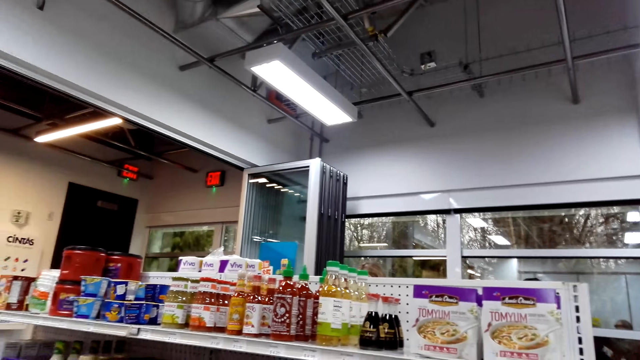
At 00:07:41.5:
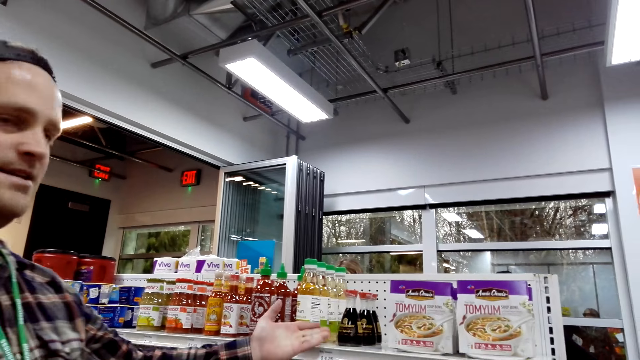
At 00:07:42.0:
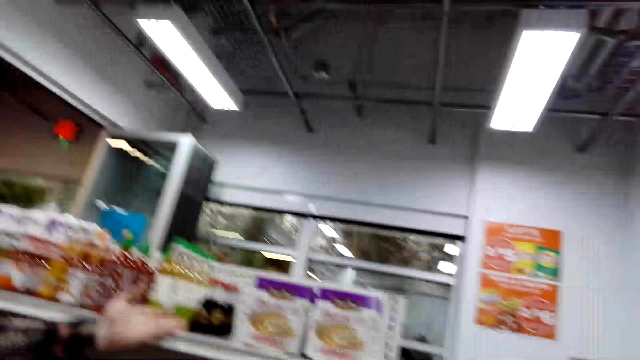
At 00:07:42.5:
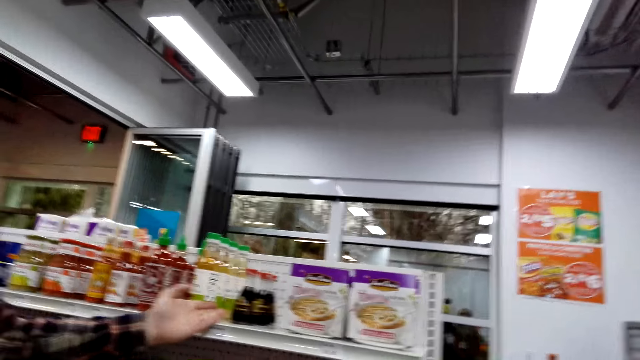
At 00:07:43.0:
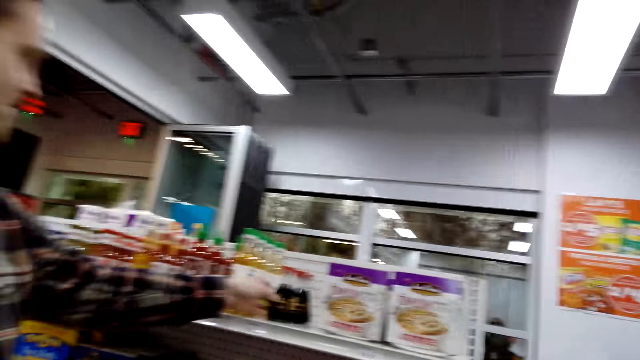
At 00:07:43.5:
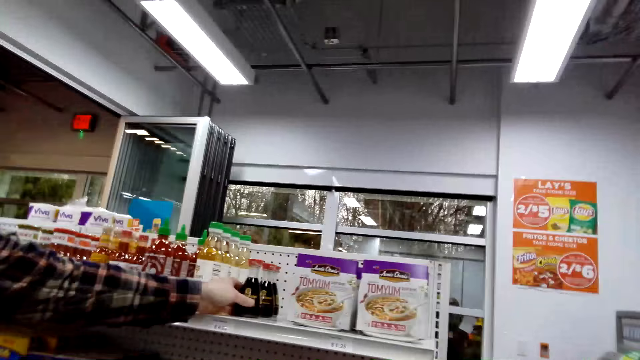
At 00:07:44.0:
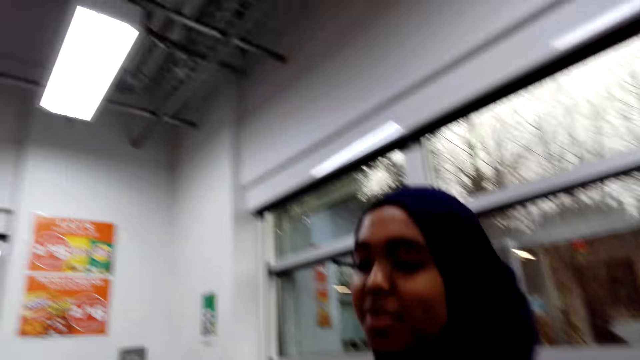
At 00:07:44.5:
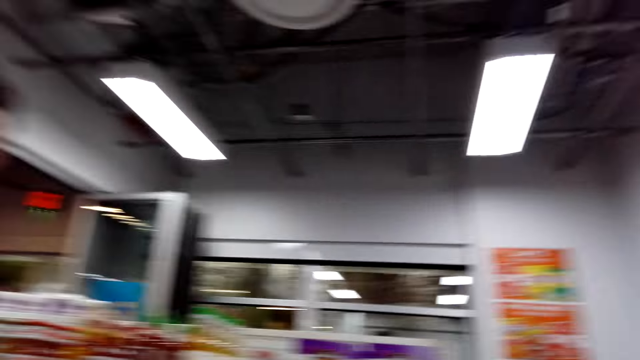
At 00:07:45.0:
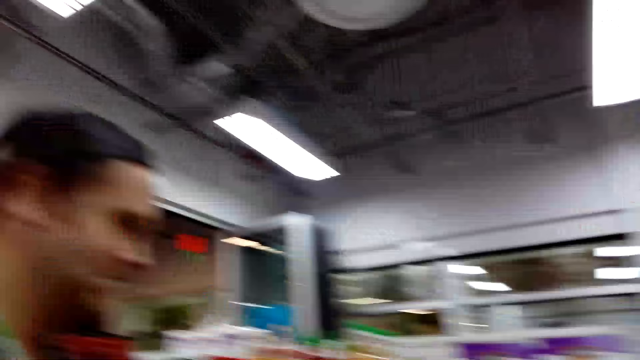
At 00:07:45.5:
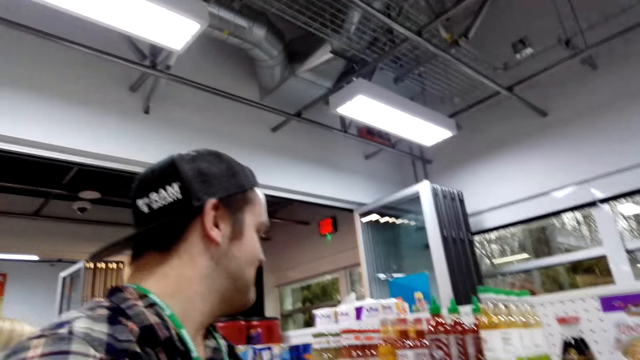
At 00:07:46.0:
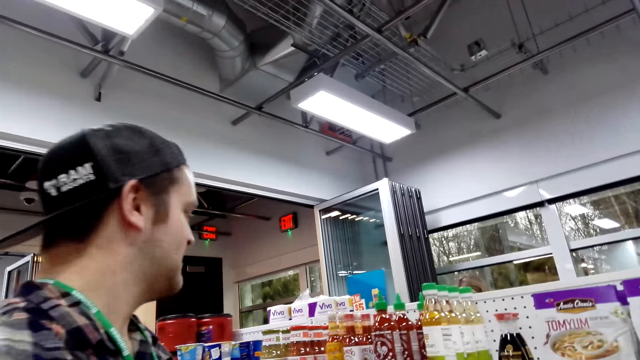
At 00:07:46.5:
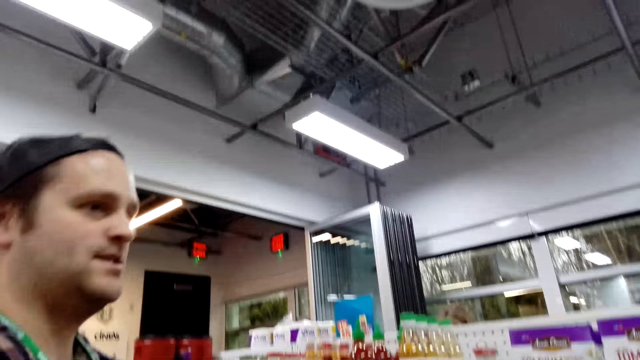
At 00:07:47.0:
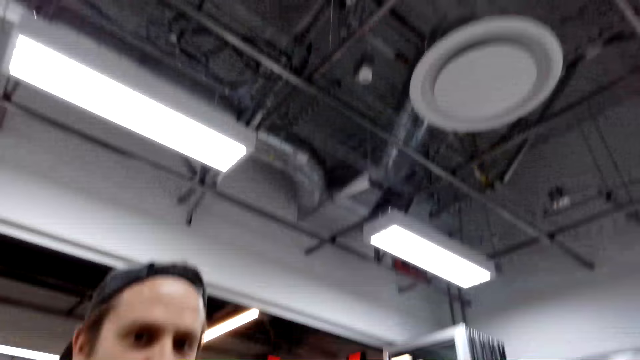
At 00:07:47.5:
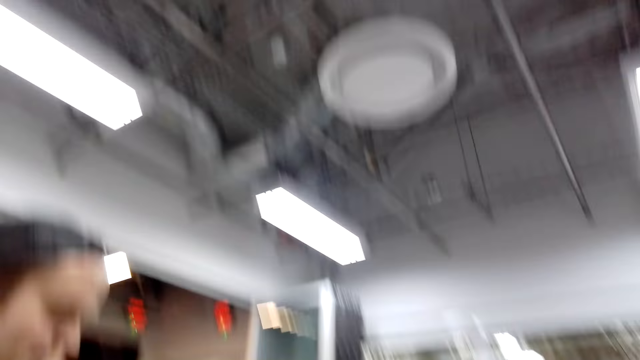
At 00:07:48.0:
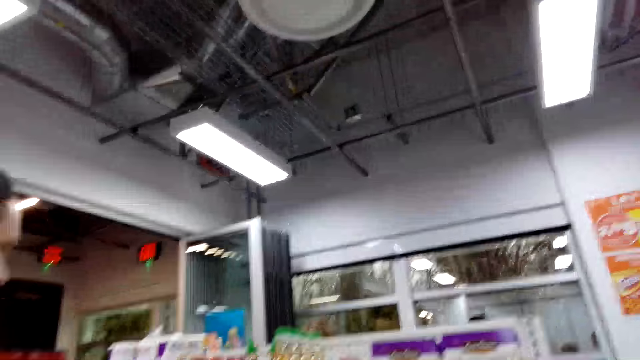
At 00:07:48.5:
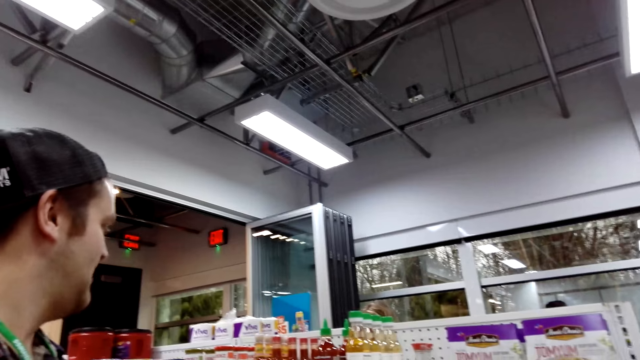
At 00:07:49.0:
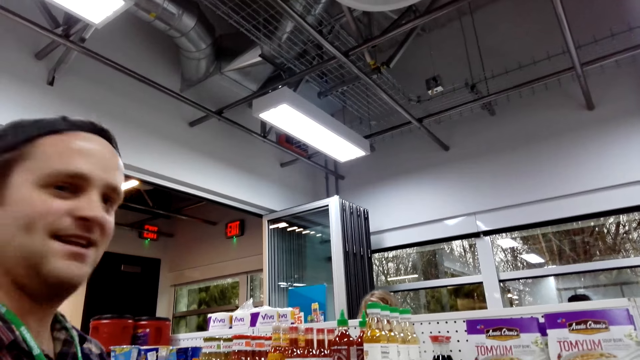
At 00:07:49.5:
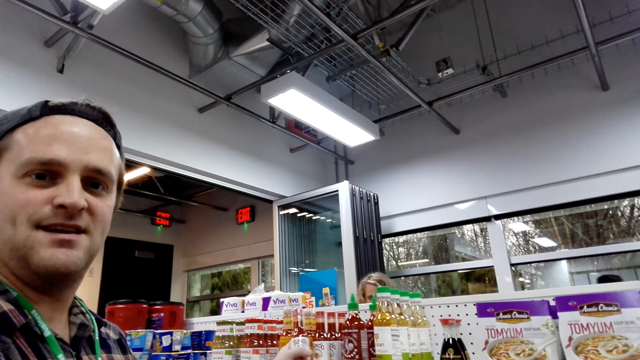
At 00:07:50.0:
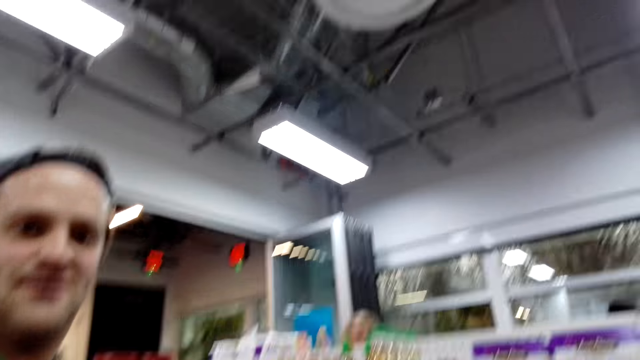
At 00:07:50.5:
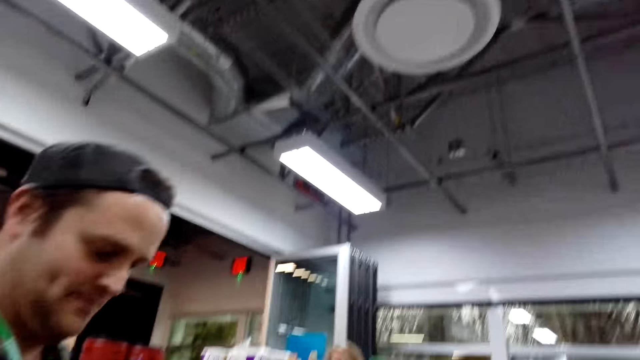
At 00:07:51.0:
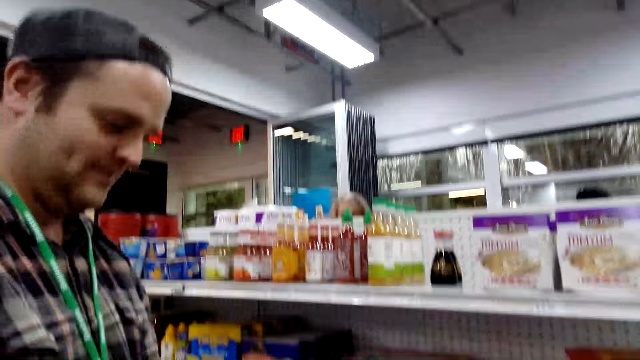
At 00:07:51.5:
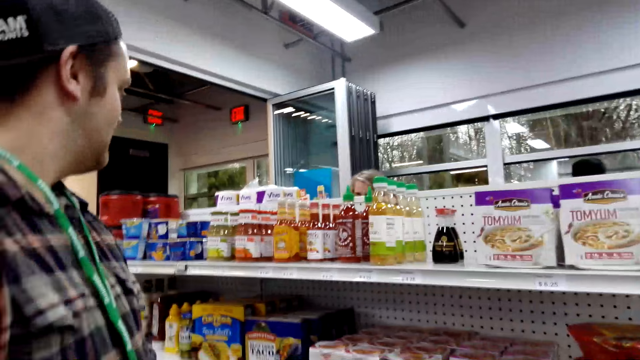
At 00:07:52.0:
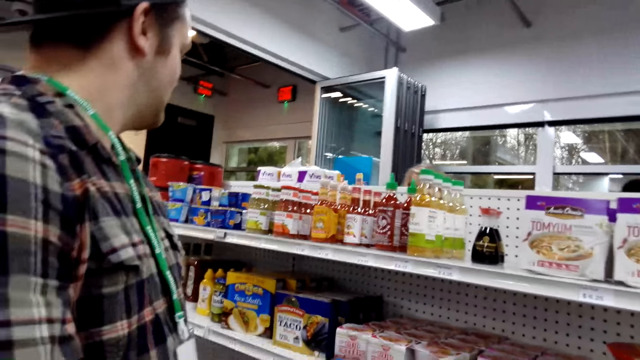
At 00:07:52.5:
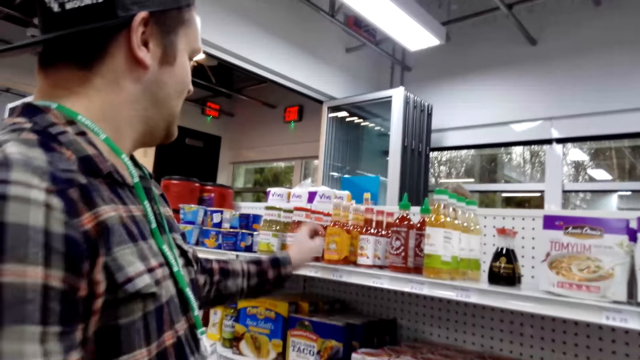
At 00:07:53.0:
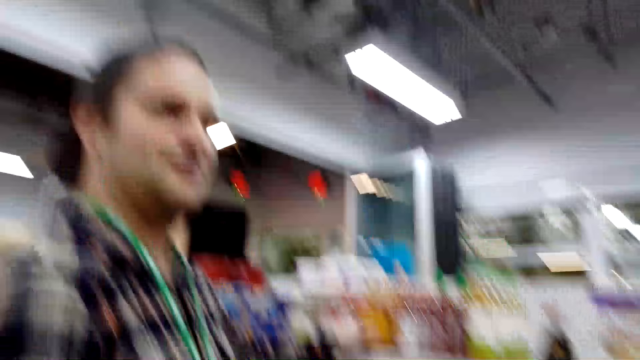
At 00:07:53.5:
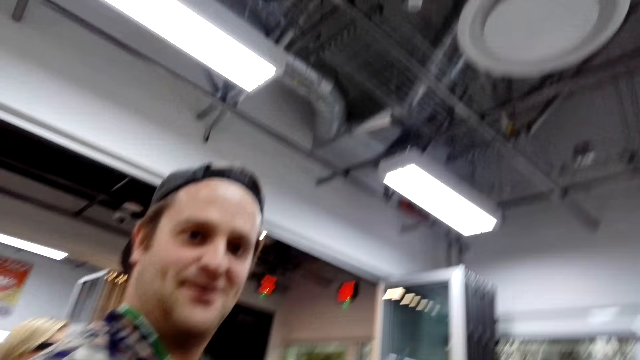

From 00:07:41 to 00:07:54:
A woman picks the sauce. The woman talks to a person.

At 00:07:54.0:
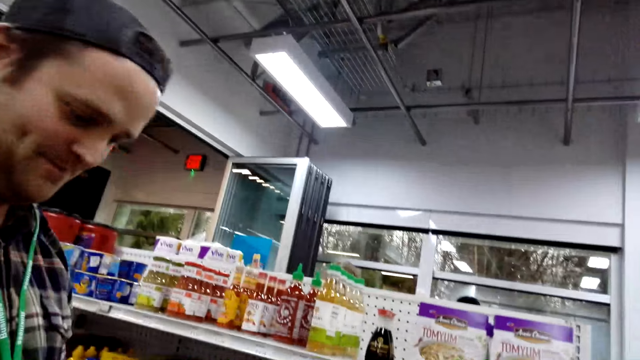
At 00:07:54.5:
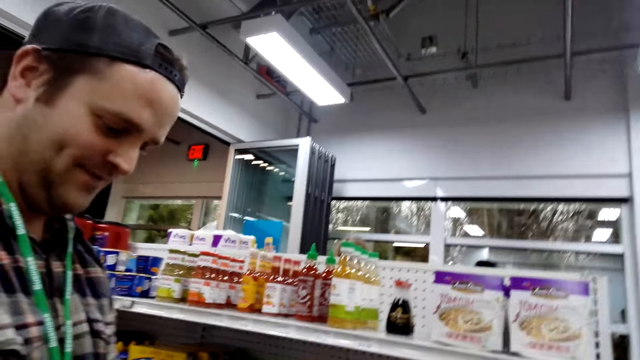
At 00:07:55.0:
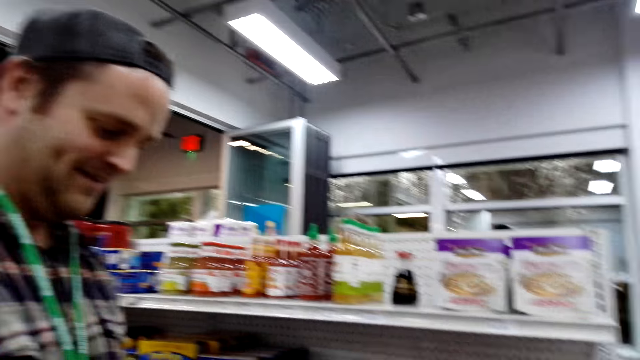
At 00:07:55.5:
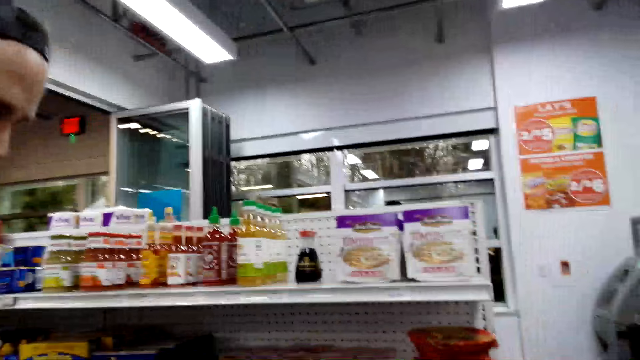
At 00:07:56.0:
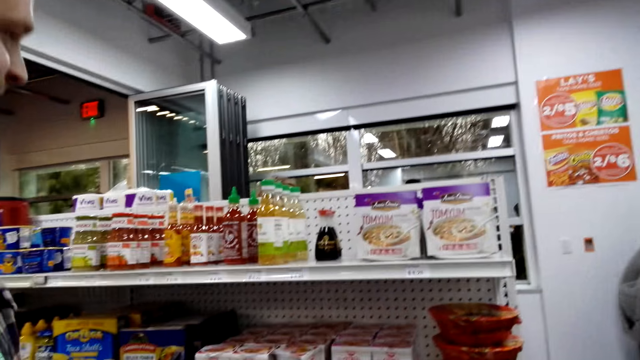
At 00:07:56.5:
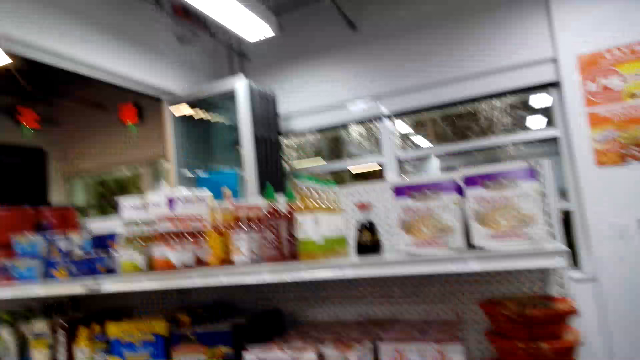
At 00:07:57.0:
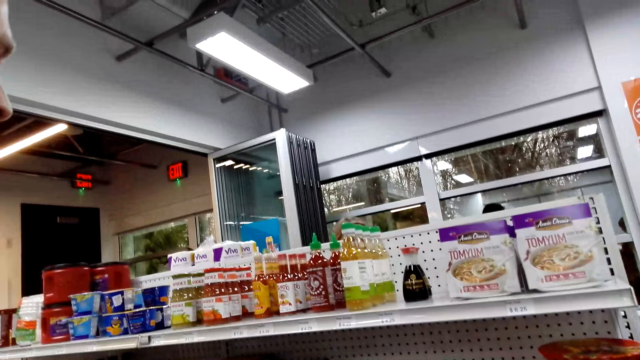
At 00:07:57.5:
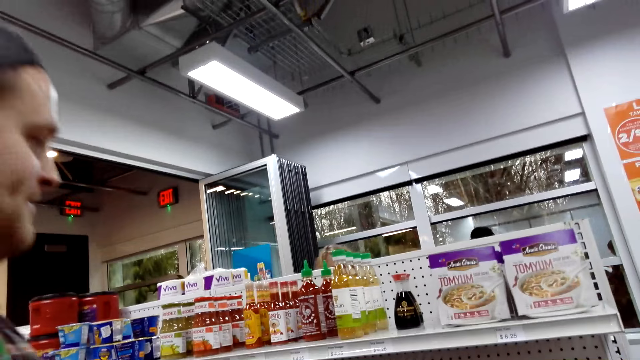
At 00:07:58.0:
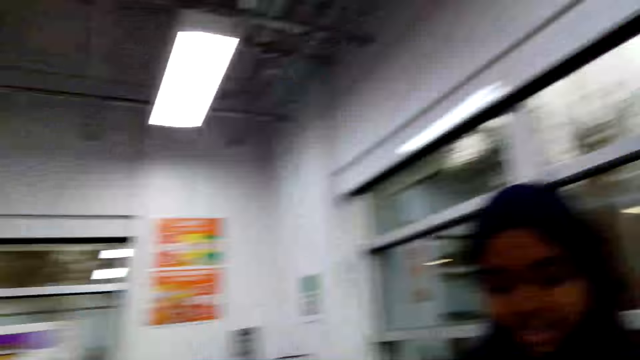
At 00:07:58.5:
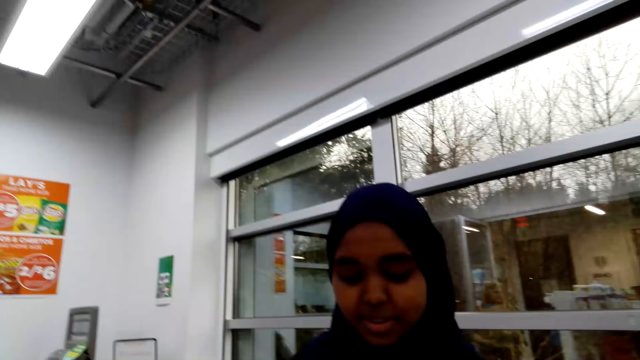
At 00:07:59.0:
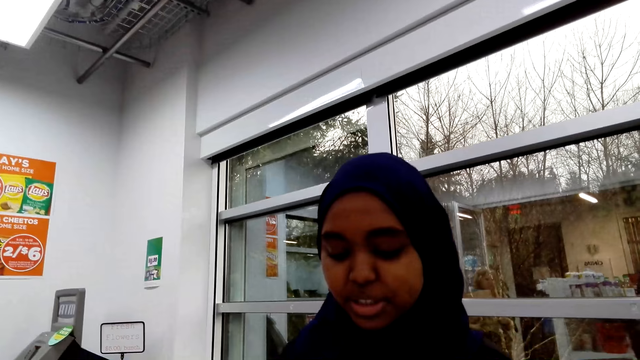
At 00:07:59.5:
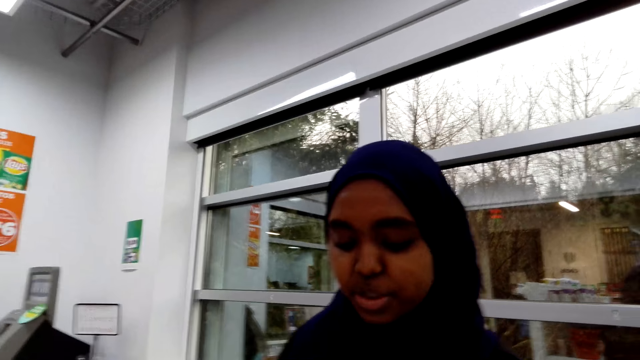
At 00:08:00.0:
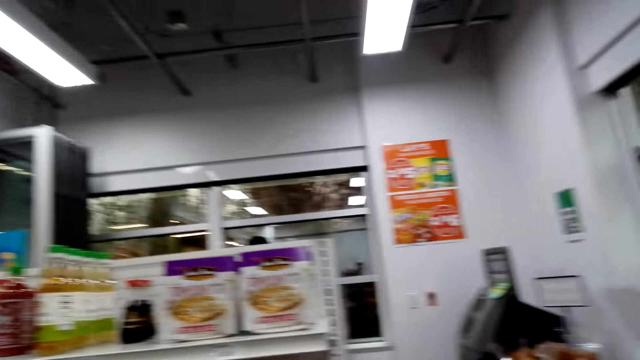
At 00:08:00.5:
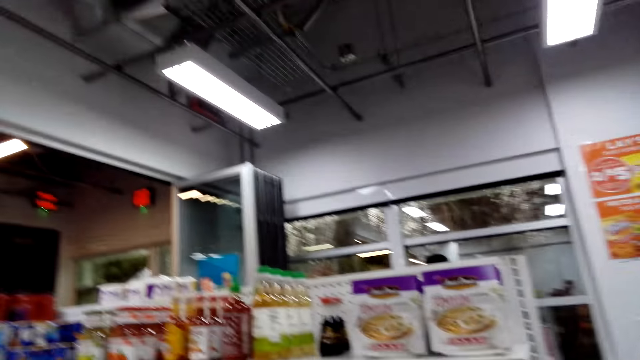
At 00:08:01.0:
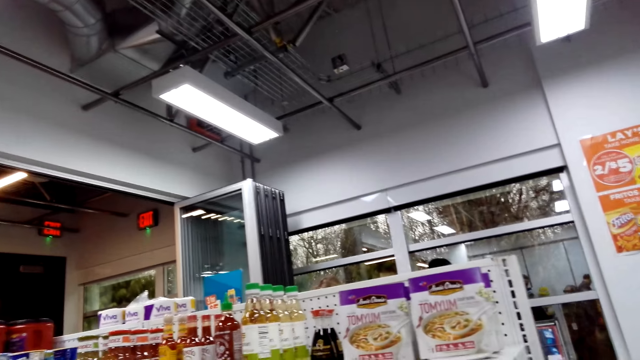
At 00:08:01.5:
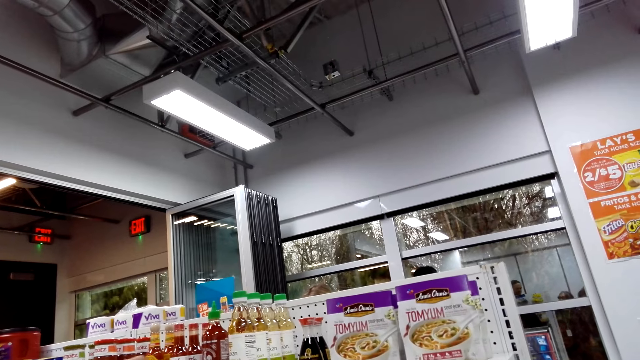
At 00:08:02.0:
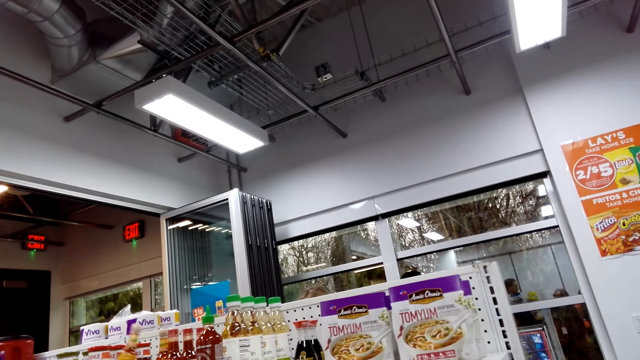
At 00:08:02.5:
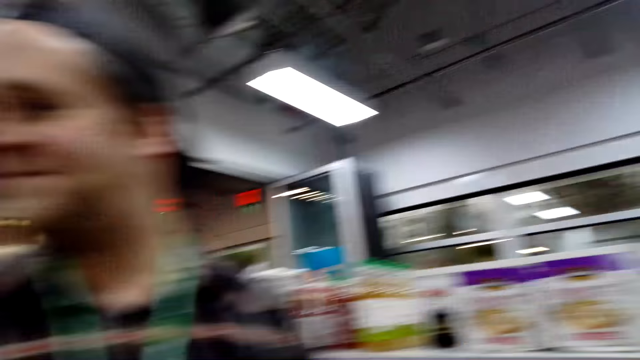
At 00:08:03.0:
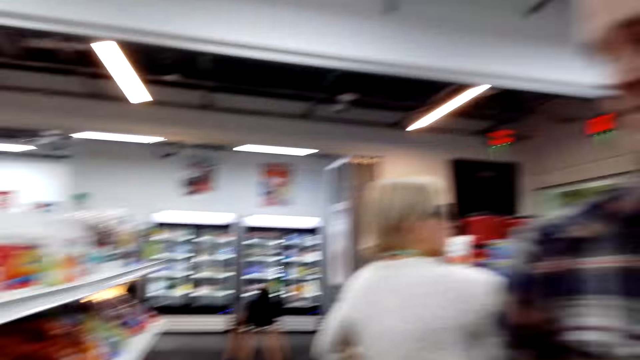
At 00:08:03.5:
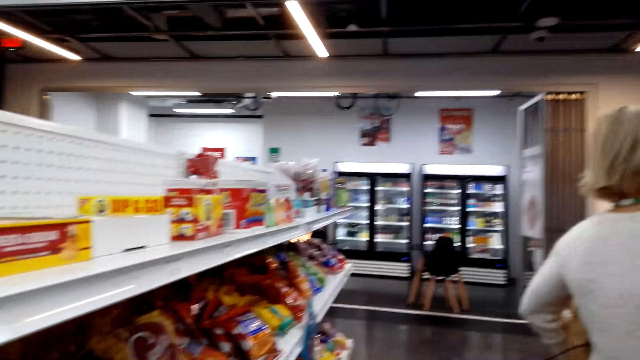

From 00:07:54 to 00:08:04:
A person talks to another person. A woman reads the paper. The camera wearer looks around.
